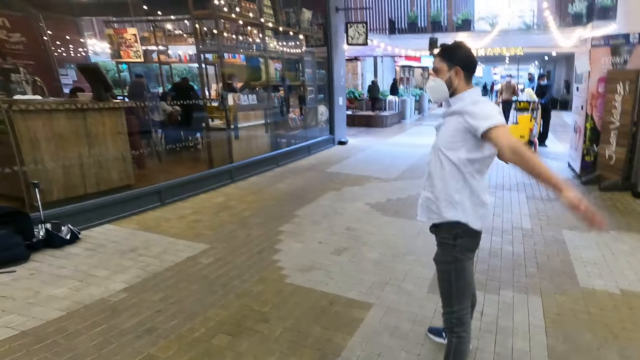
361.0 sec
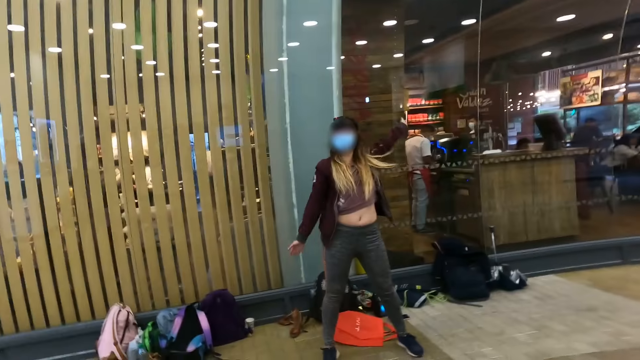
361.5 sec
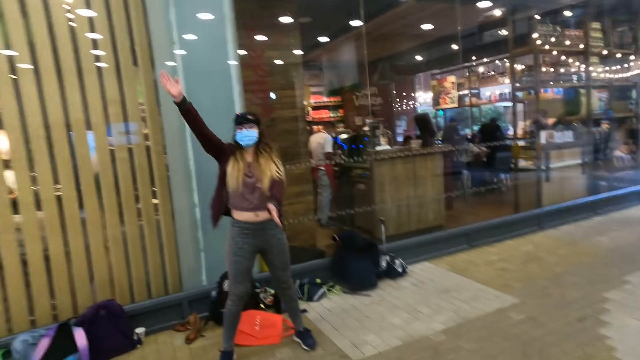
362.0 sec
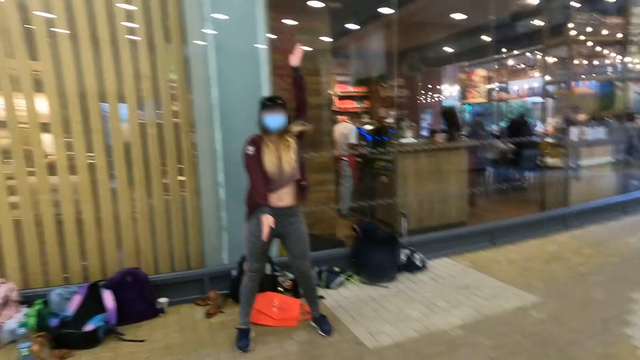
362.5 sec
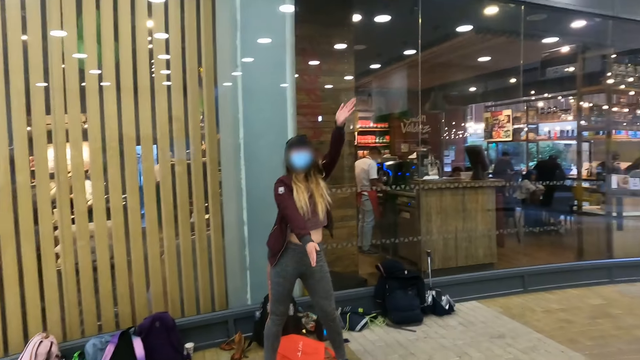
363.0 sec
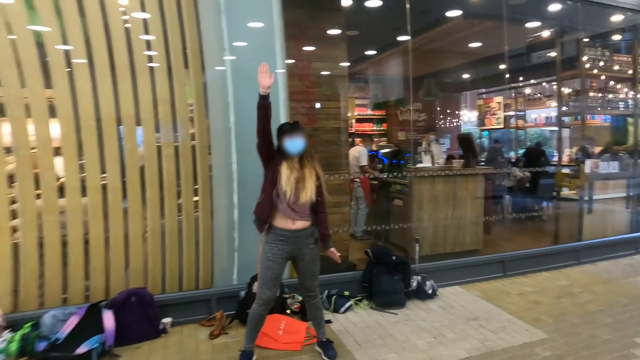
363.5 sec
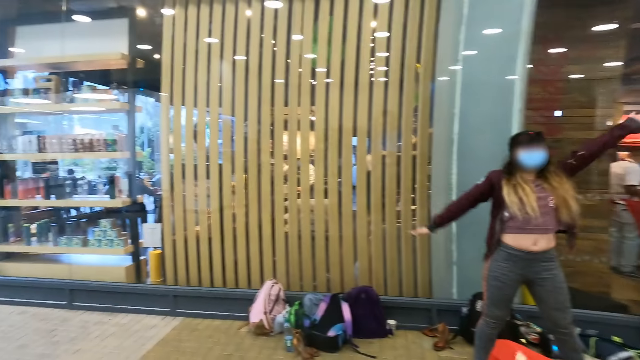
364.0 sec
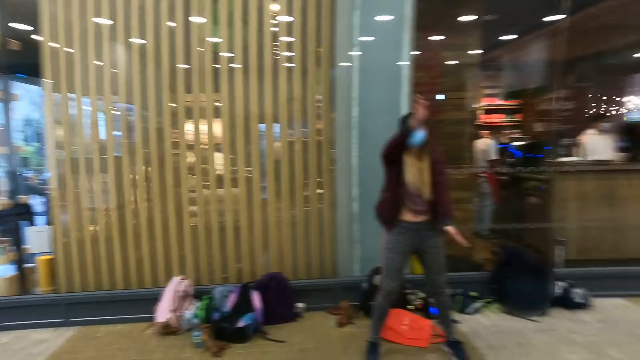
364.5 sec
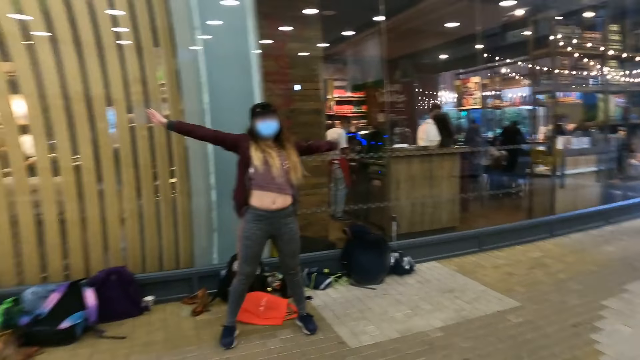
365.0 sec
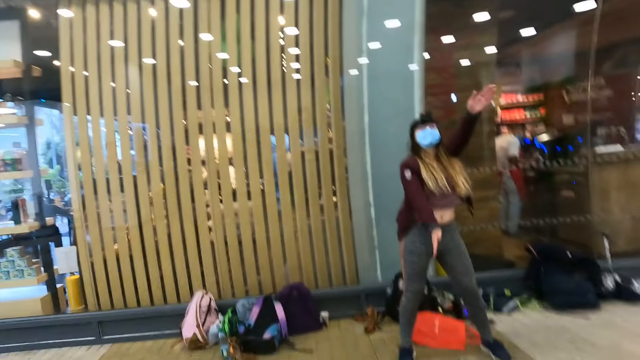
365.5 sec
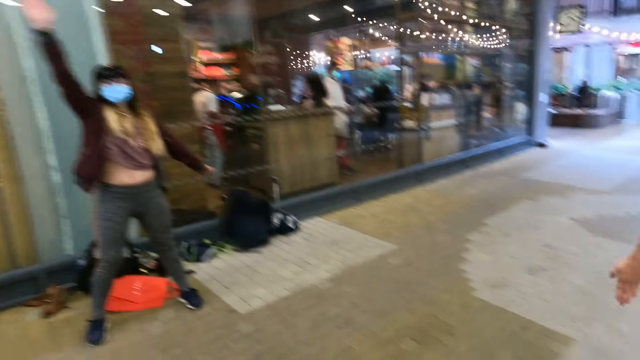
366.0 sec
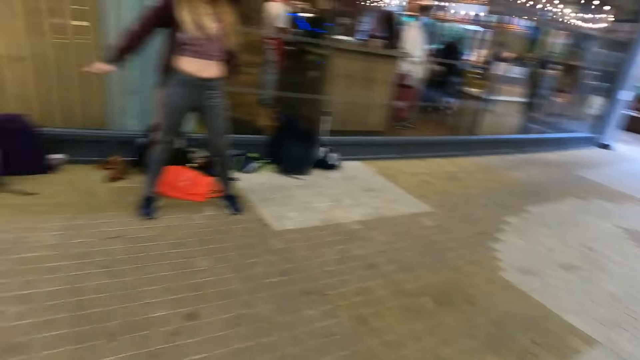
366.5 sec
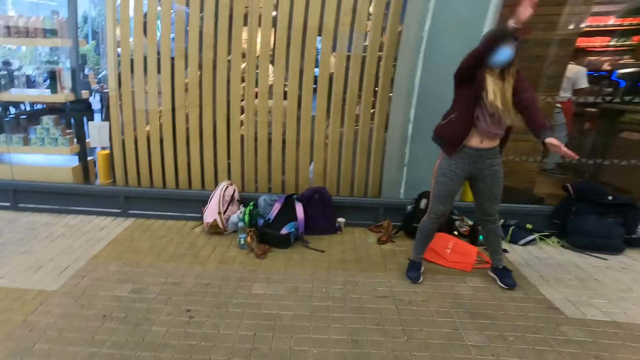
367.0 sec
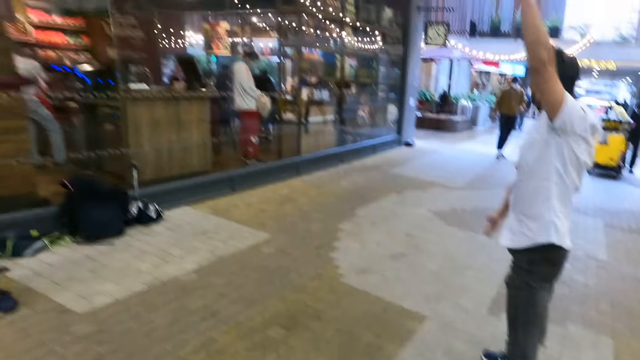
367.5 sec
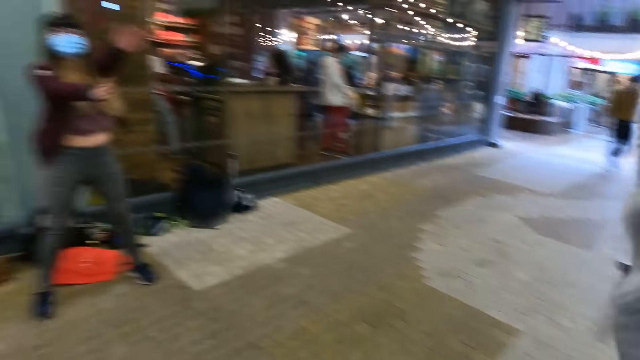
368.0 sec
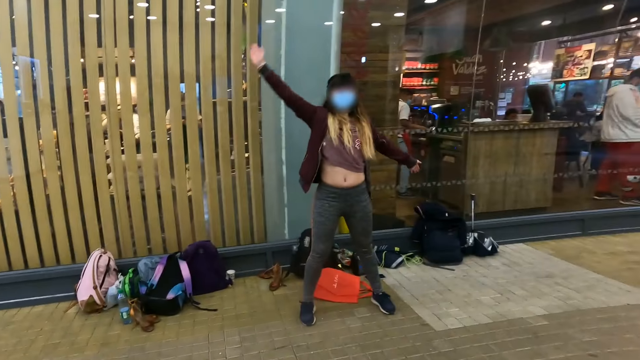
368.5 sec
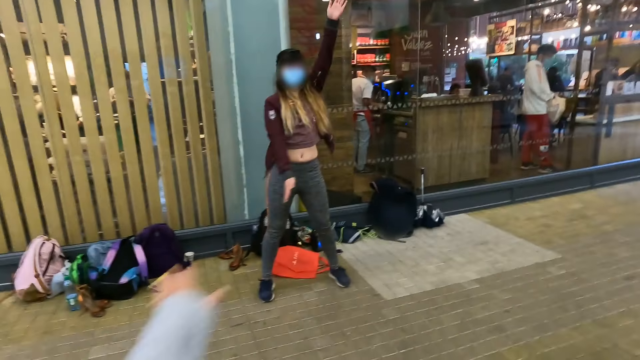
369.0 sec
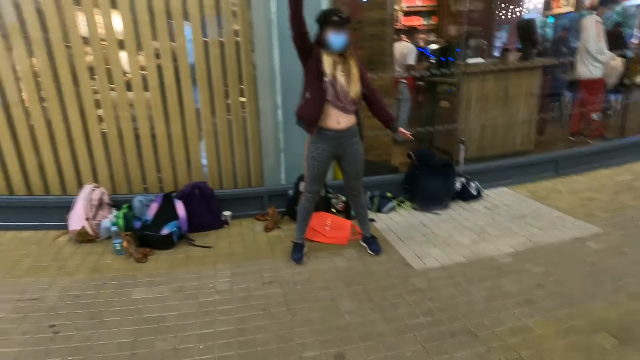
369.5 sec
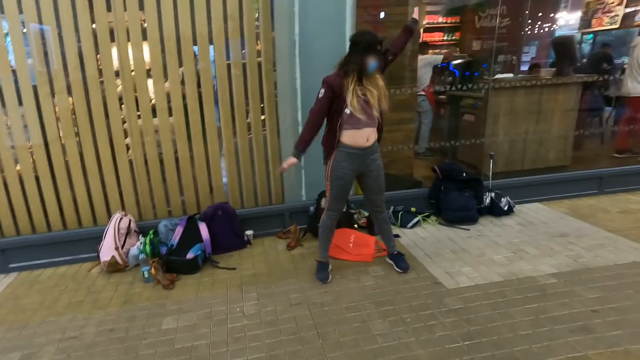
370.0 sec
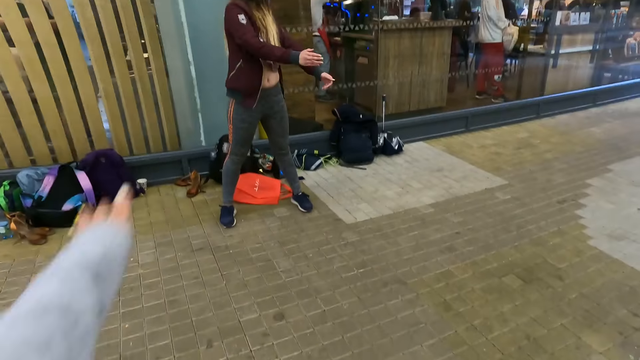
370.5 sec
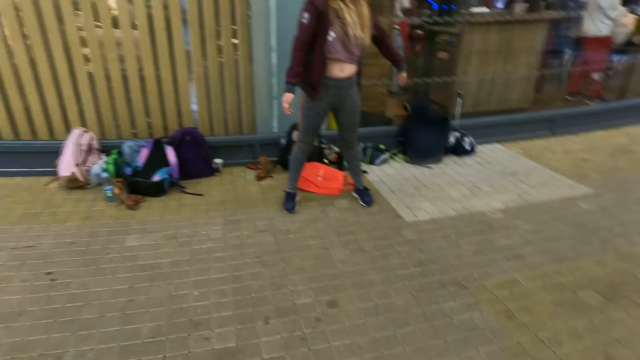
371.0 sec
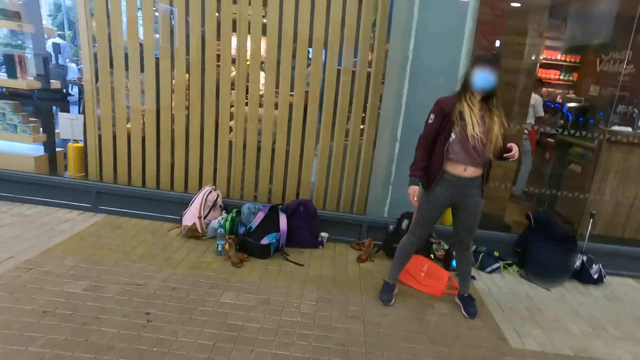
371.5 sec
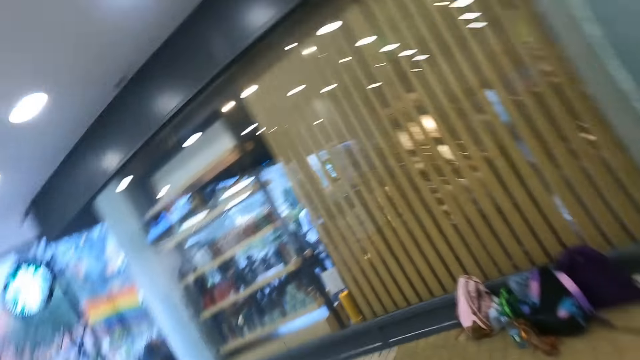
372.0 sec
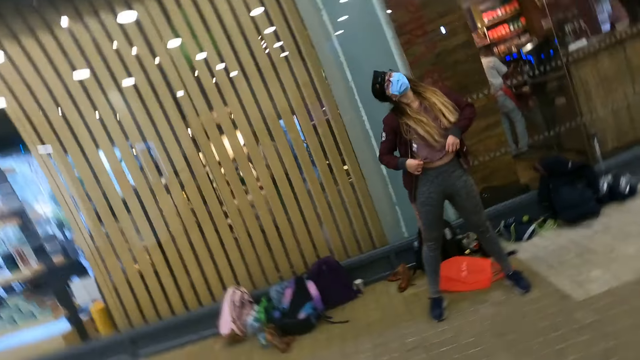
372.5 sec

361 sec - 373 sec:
A woman, another woman and a man do press ups.

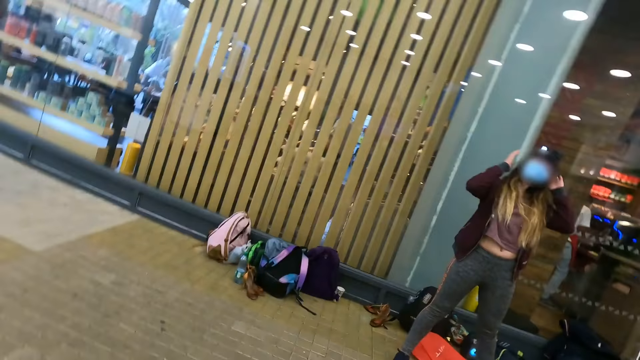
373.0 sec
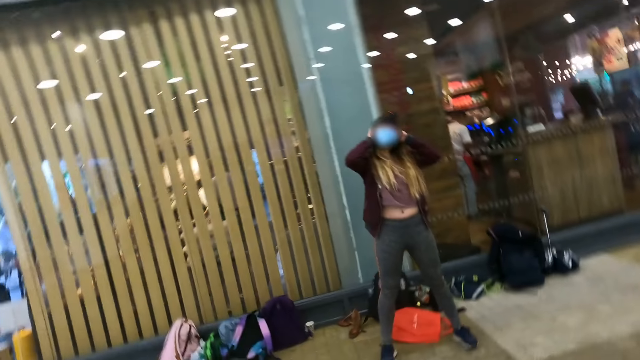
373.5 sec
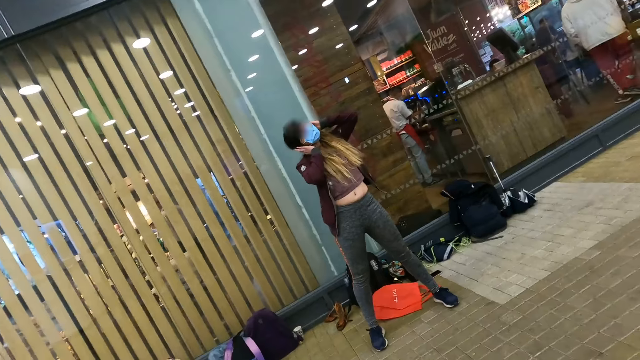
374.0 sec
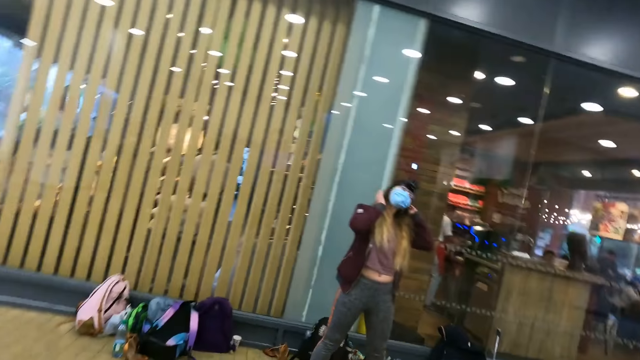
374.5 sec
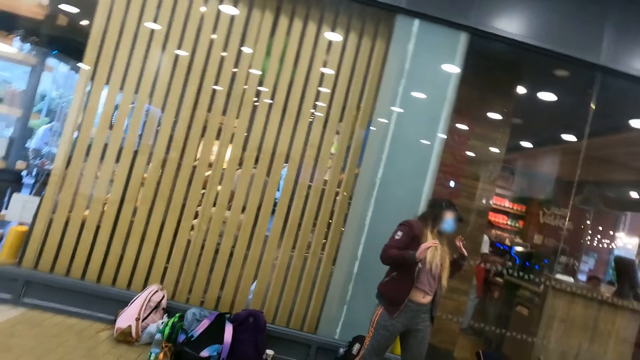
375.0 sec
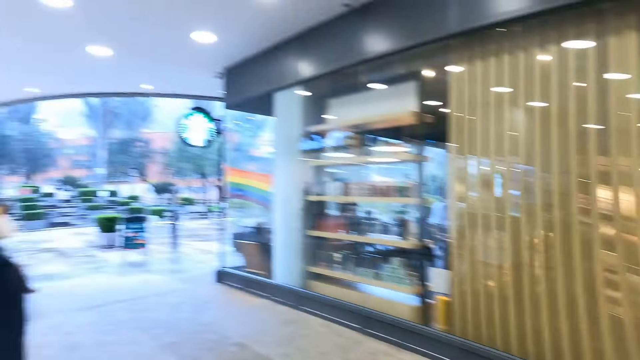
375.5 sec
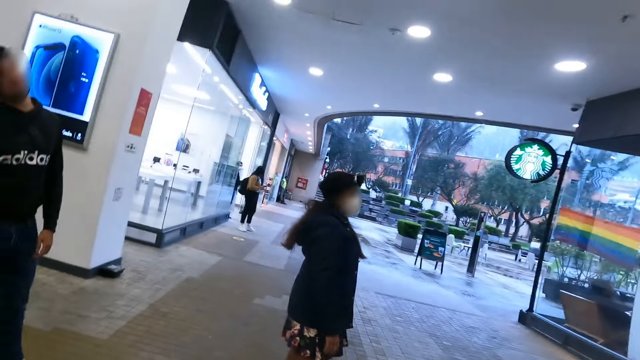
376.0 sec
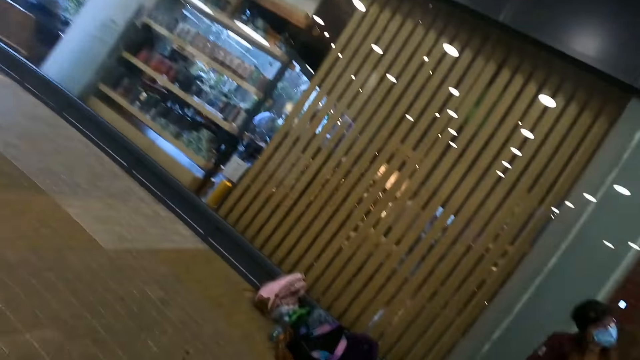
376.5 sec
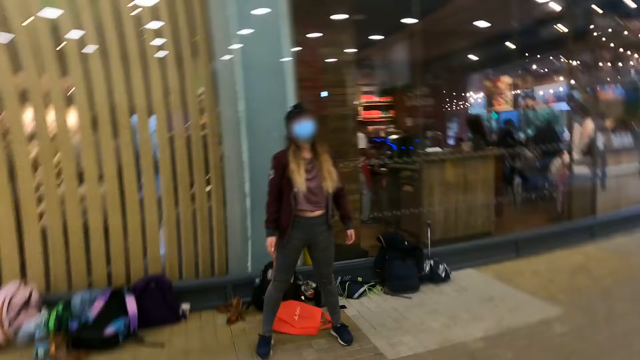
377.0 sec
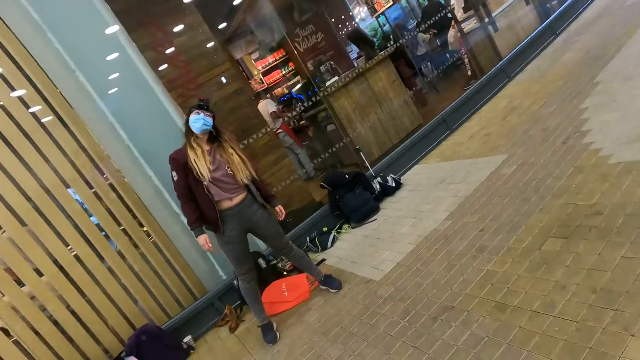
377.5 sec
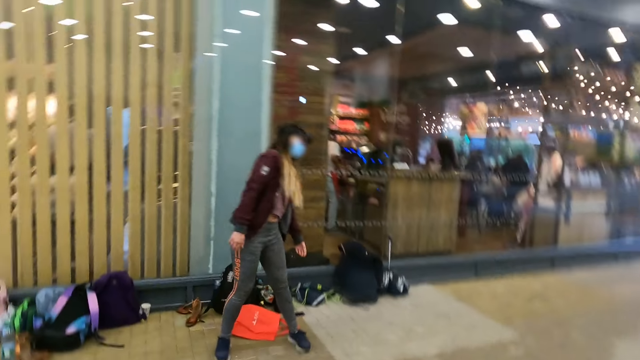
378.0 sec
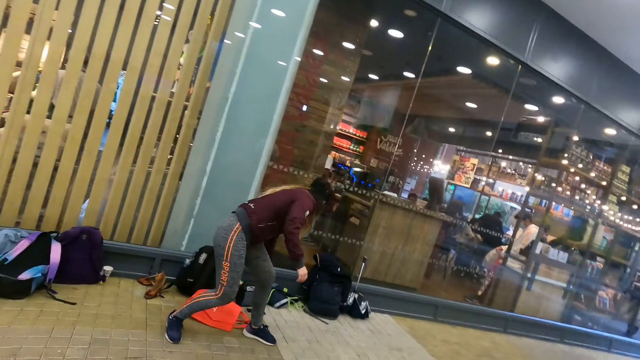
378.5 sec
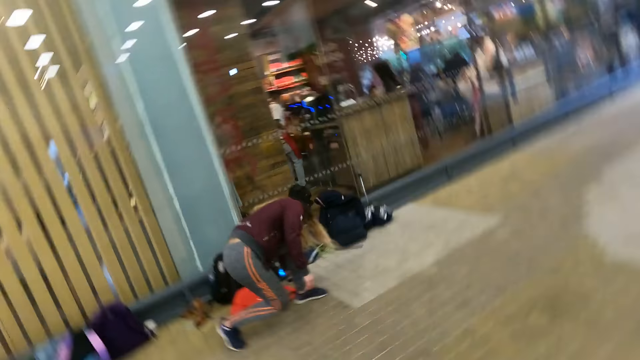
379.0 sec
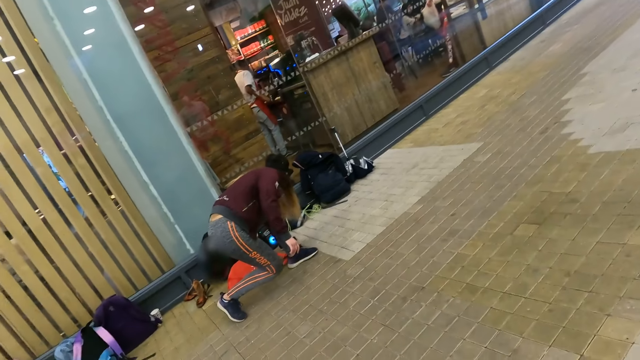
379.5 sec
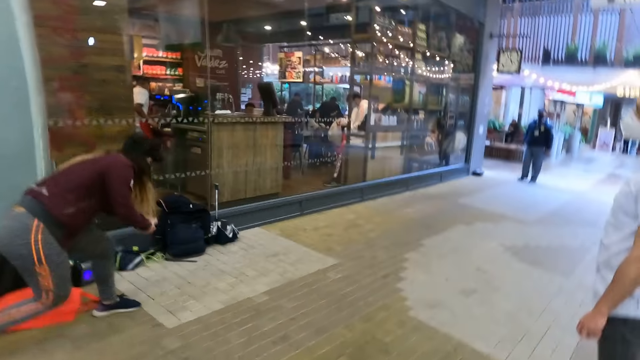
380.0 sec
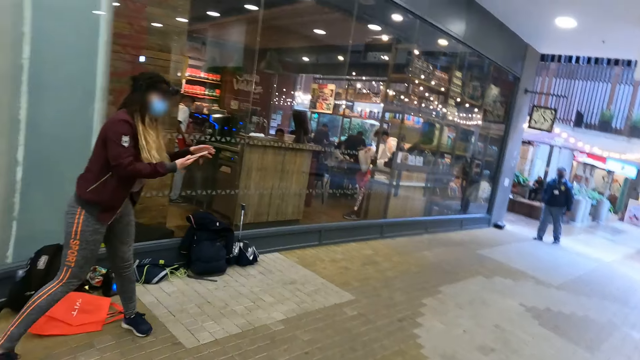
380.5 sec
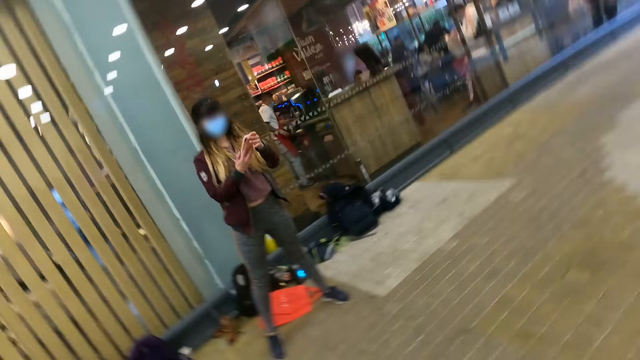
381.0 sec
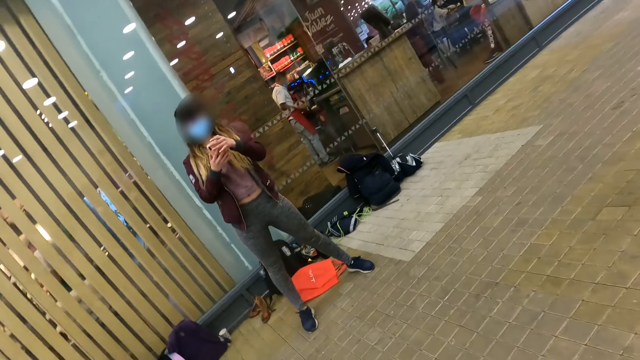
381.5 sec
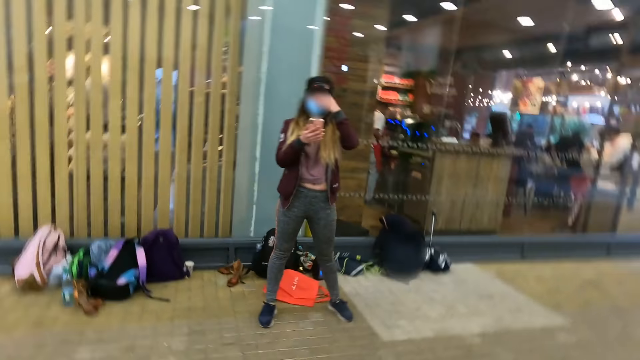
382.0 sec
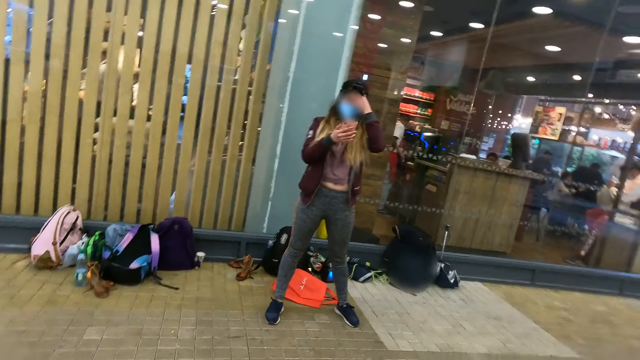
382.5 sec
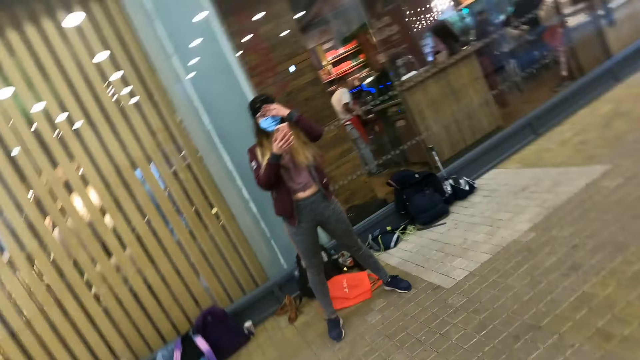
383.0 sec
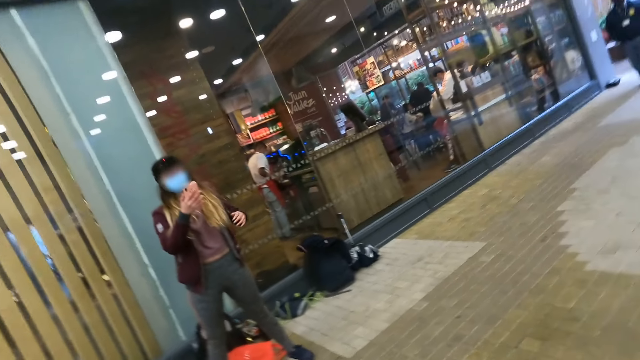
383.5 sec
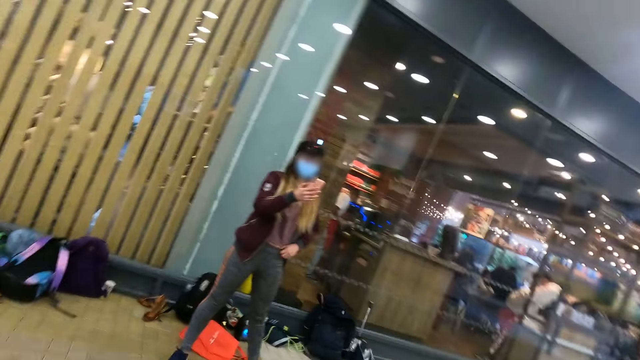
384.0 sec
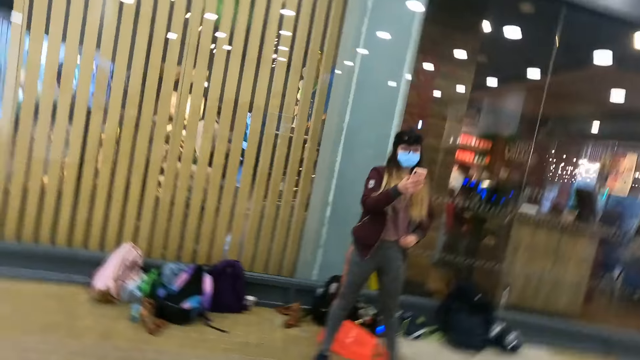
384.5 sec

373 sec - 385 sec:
A lady takes her phone and operates the phone. The lady touches the face with the left hand.
